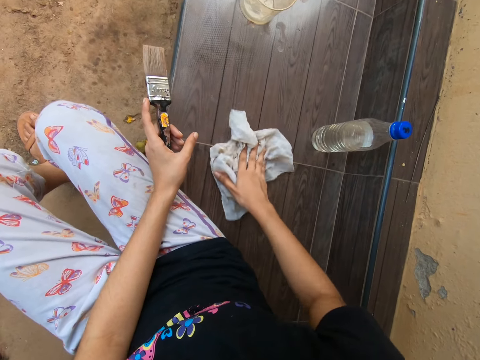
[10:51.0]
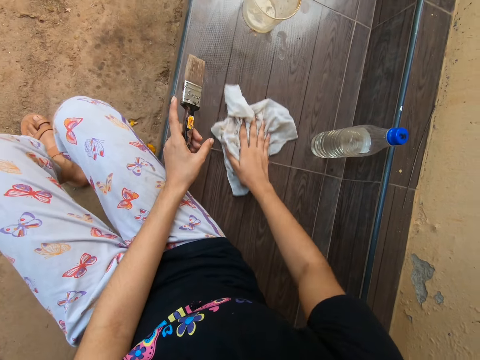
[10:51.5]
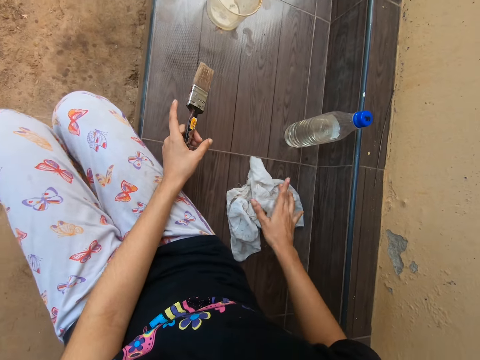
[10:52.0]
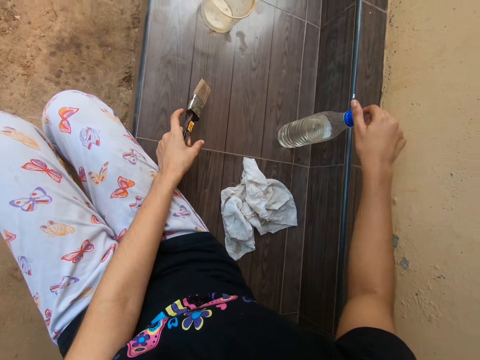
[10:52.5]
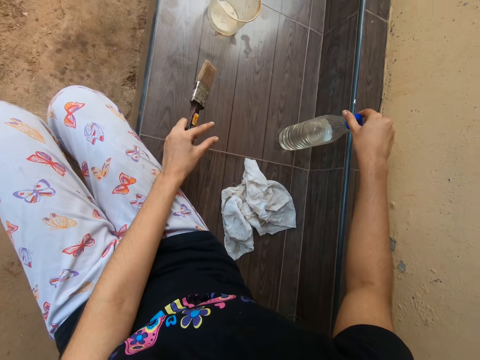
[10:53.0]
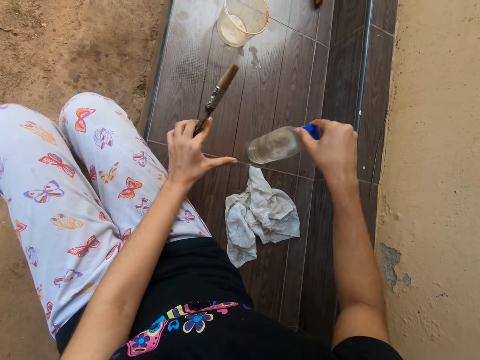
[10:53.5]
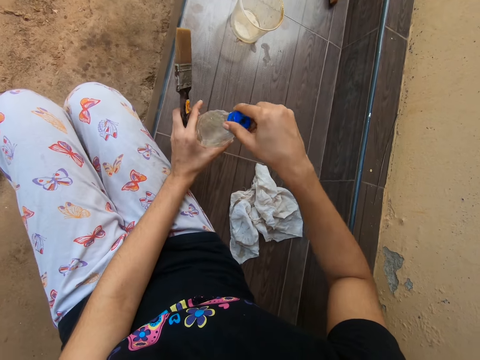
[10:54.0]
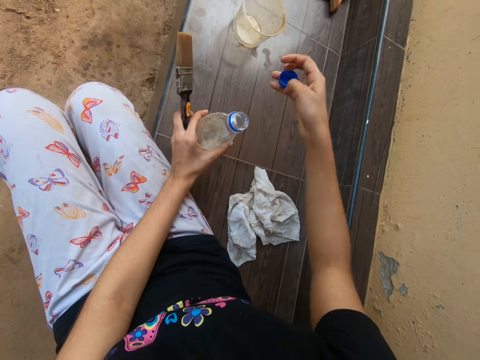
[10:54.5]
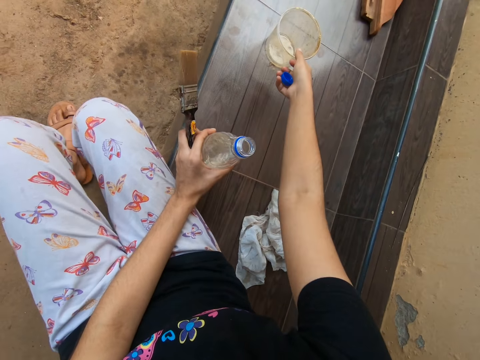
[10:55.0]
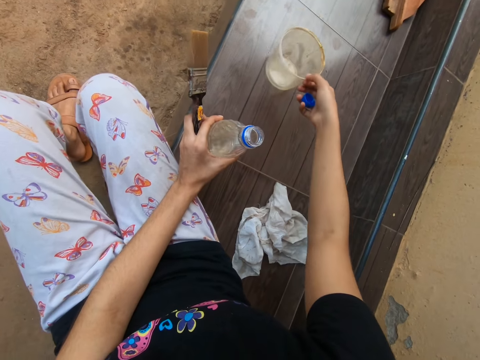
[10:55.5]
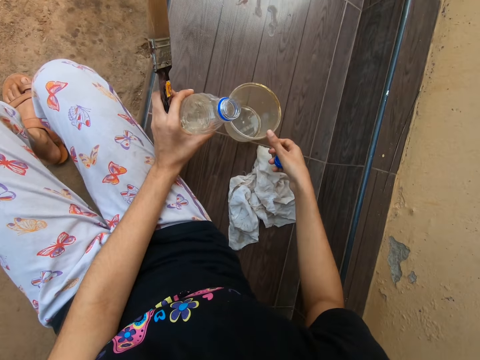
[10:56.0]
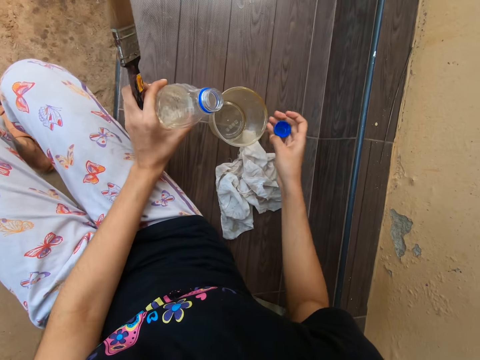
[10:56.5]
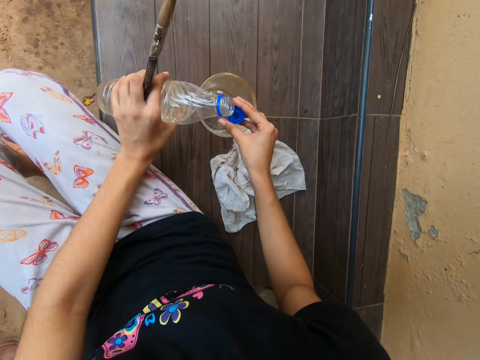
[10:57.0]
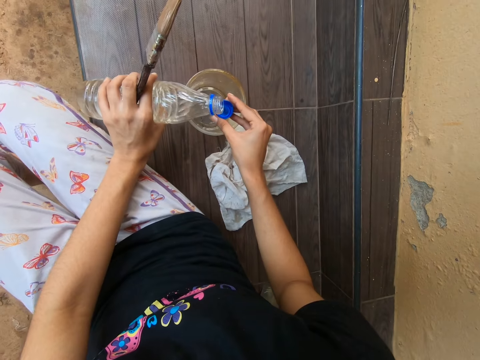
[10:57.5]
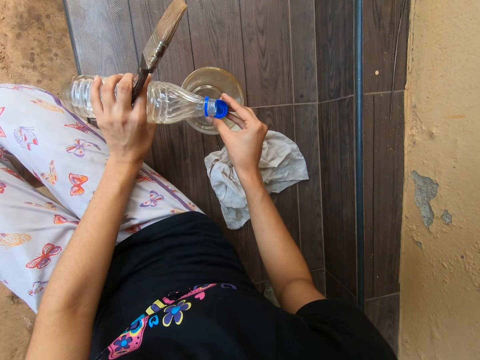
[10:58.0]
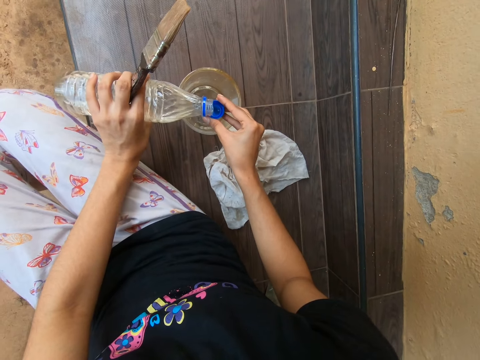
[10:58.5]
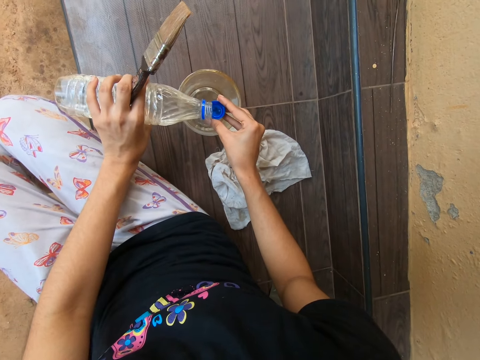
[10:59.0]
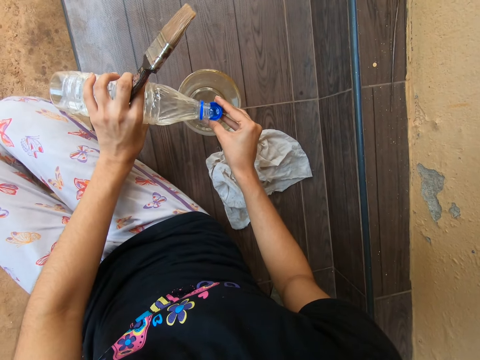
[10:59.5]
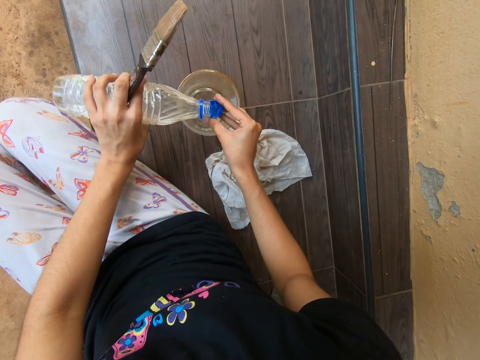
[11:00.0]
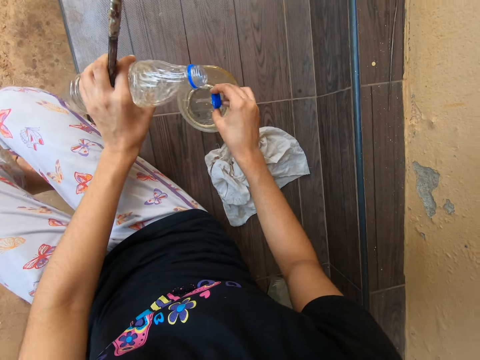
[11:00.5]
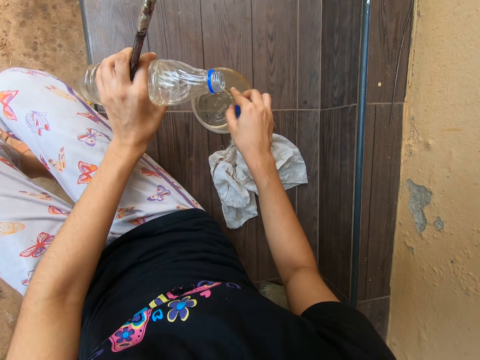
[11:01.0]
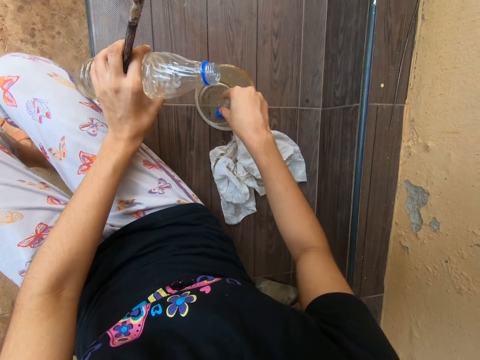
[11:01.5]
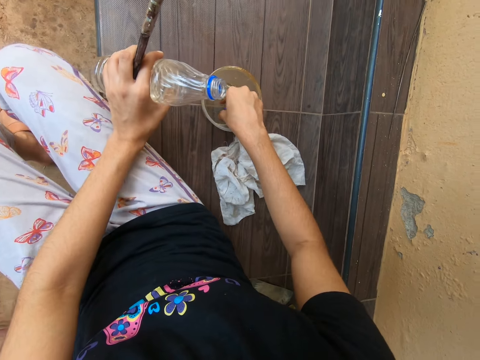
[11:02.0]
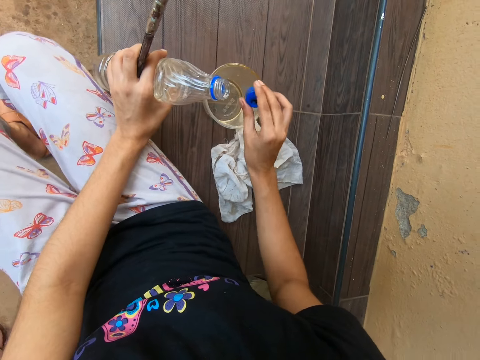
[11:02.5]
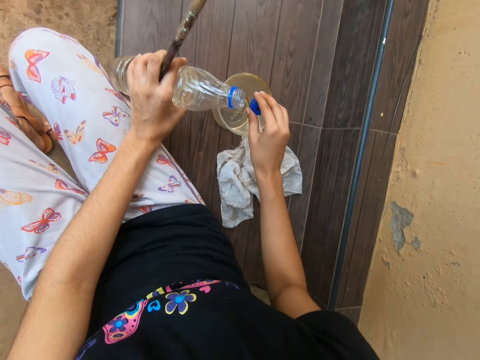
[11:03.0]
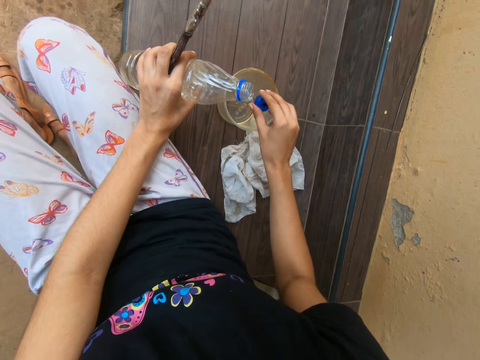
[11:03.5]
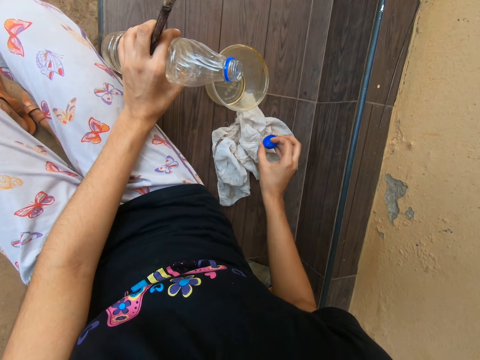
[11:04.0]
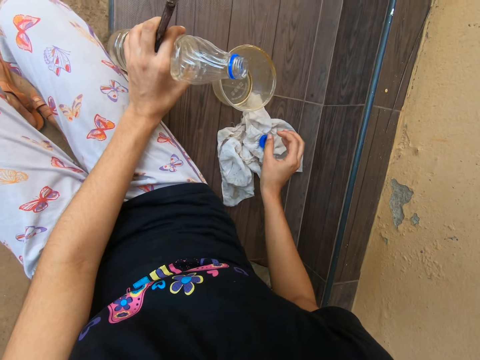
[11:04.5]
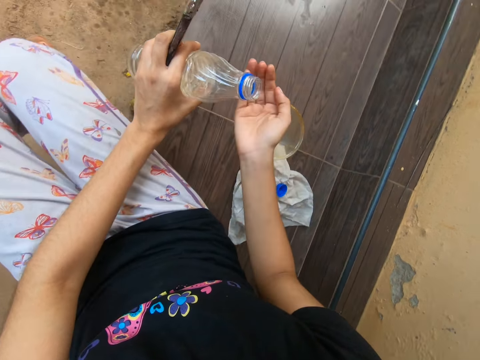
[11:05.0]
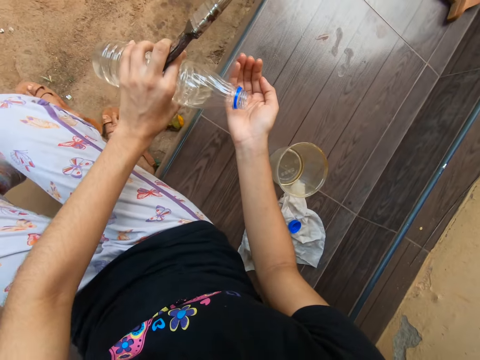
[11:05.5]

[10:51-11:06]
The camera wearer picks up a bottle from a bench with his right hand. He passes the bottle in his right hand to his left hand. He removes the lid of the bottle in his left hand with his right hand. He picks up a cup from the bench with his right hand. He drags a bucket towards him with his right hand. He drops the cup in his right hand on the bench. He pours water from the bottle in his left hand to the lid in his right hand. He pours the water in the lid in his right hand into the cup on the bench. He drops the lid in his right hand into the cup on the bench. He picks up the lid from the cup on the bench with his right hand. He drops the lid in his right hand on a cloth on the bench.

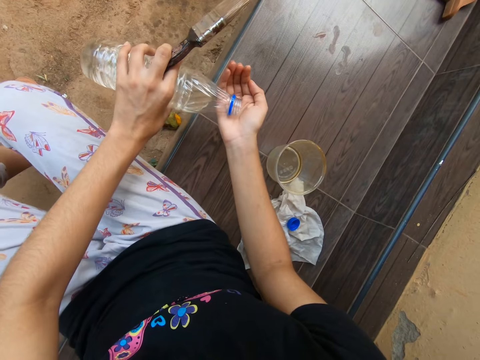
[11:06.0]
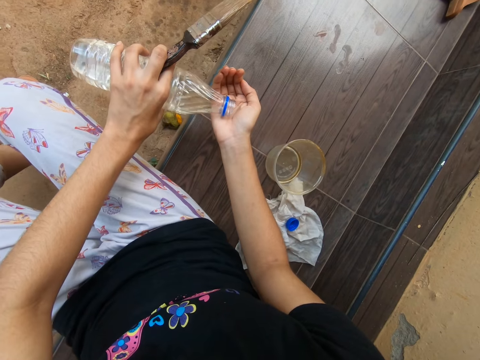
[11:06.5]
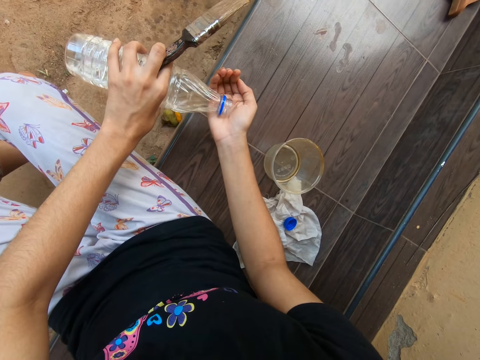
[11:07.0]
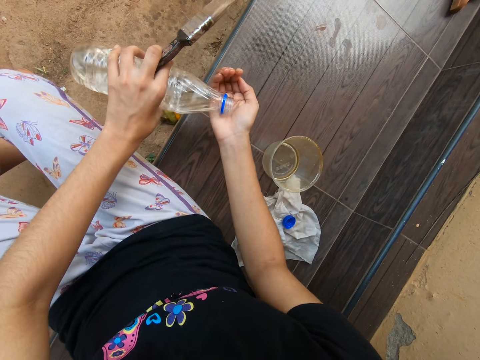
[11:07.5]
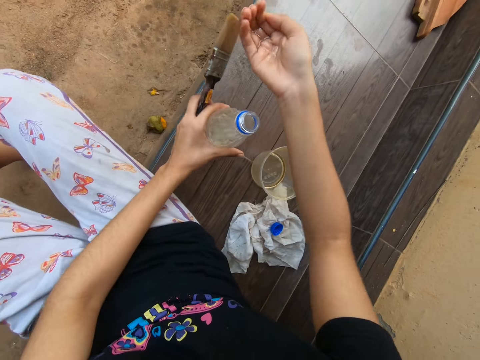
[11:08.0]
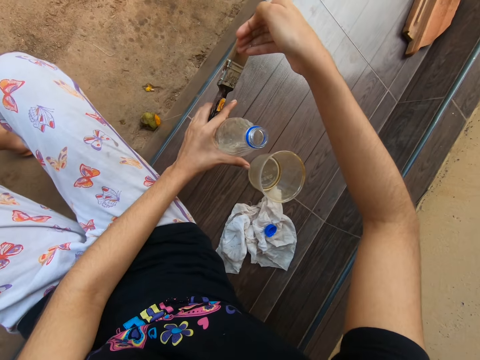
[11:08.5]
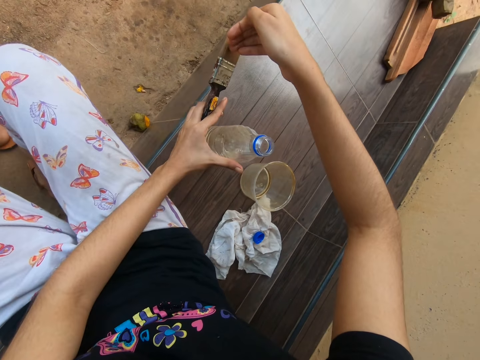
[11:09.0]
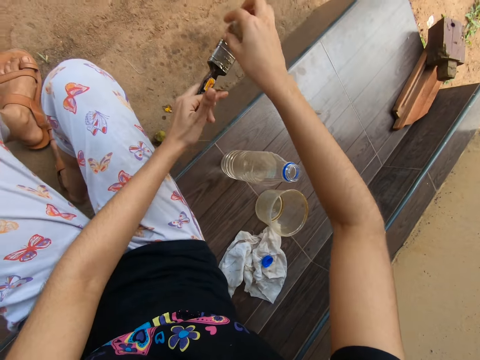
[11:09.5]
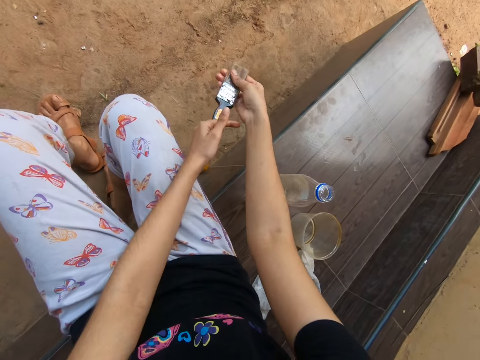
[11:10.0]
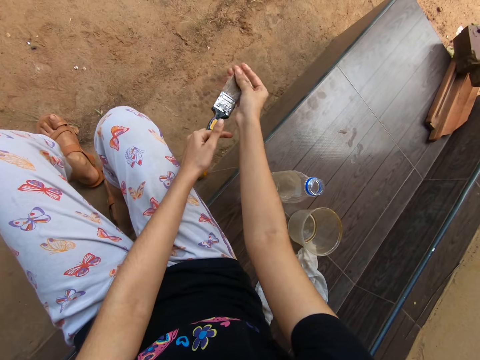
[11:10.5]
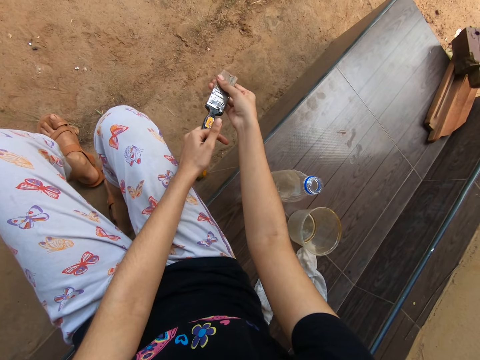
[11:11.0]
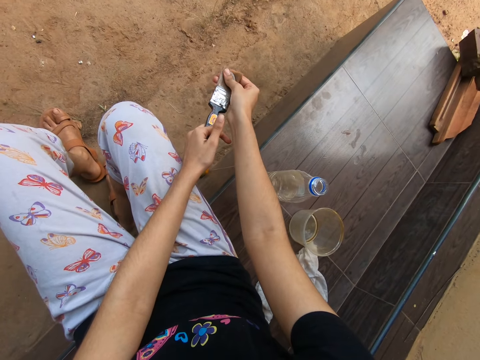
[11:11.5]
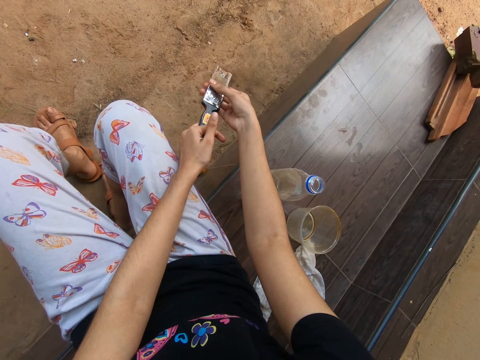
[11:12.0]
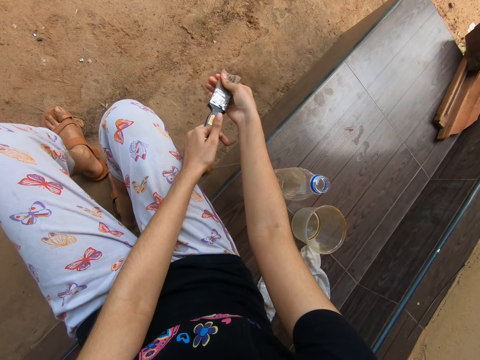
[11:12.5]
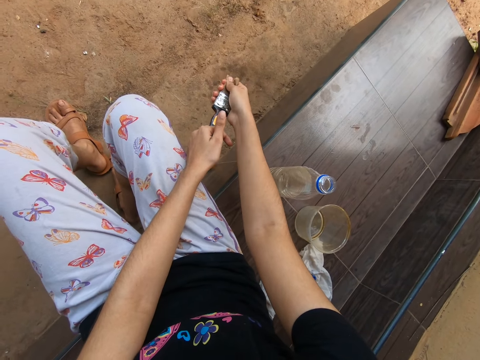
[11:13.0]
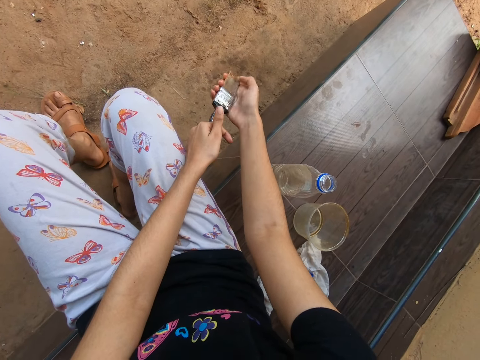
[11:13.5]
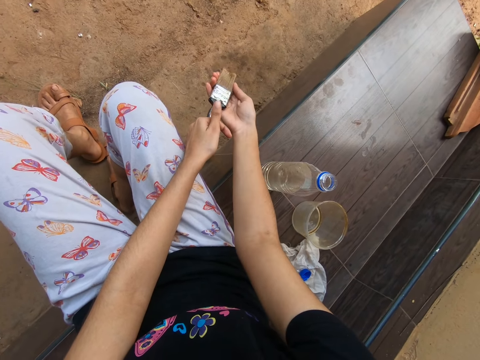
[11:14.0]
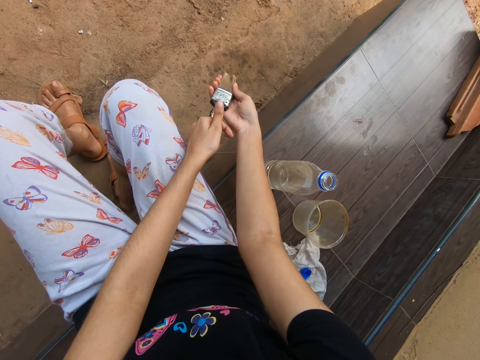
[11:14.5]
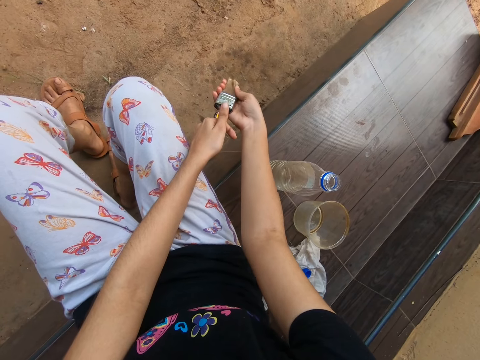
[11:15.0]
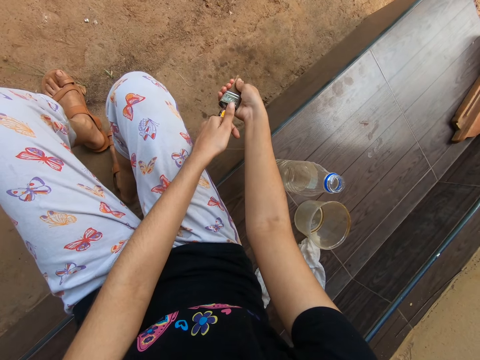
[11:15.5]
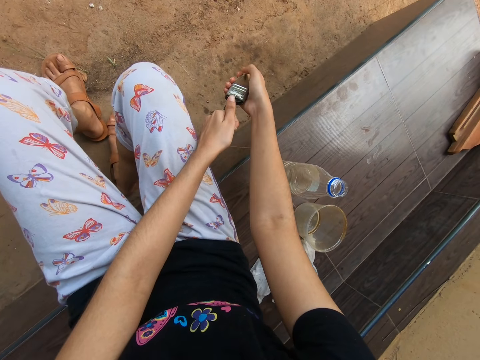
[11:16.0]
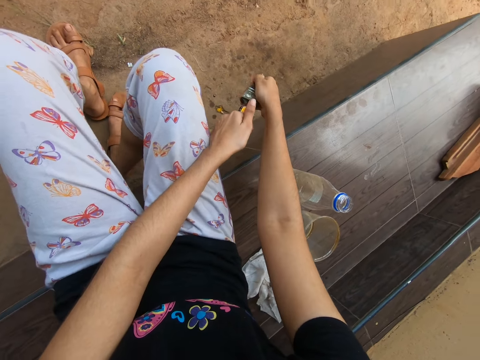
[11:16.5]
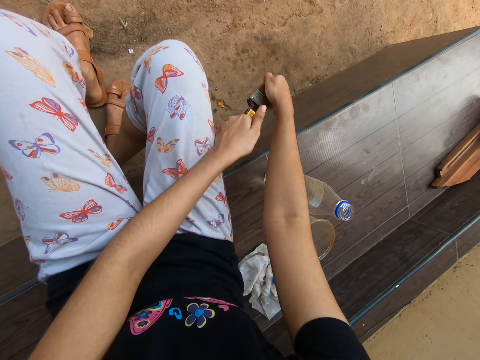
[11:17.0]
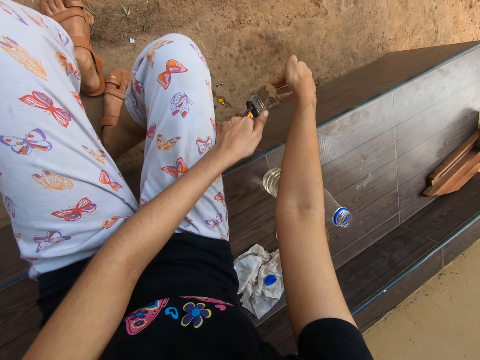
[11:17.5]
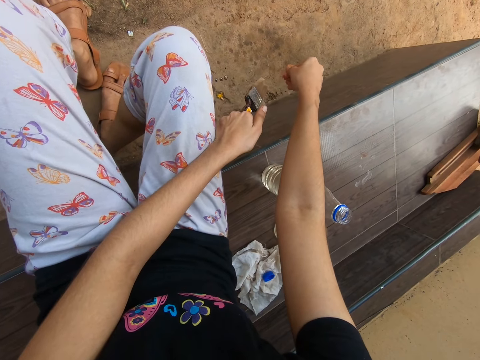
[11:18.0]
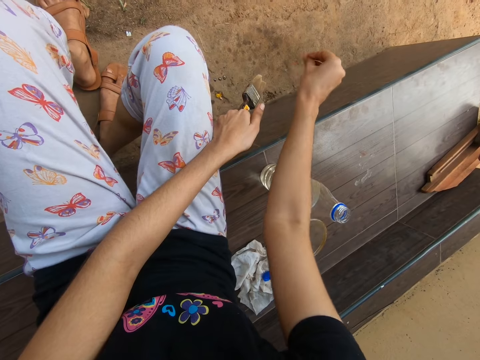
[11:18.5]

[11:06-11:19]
The camera wearer pours water or paint thinner from the bottle in his left hand on his right hand. He pours the water in his right hand on the brush in his left hand. He cleans the painting brush with the paint thinner. He squeezes the brush in his left hand with his right hand.
